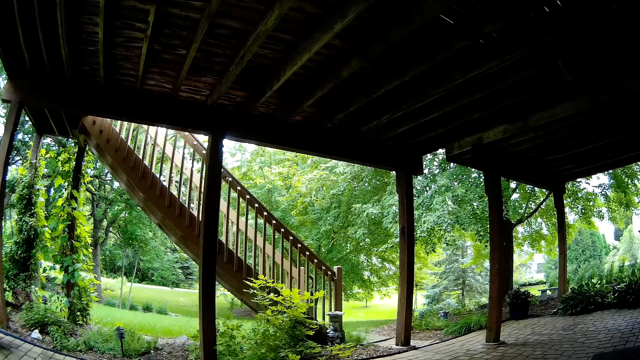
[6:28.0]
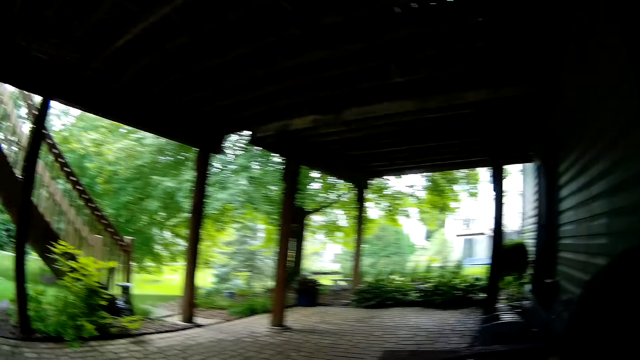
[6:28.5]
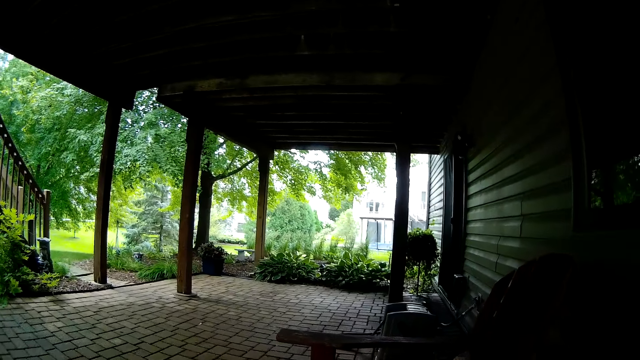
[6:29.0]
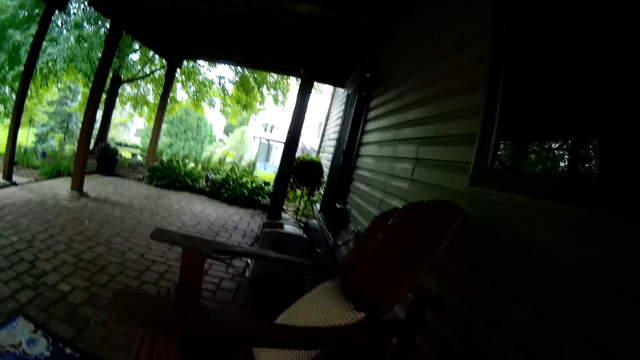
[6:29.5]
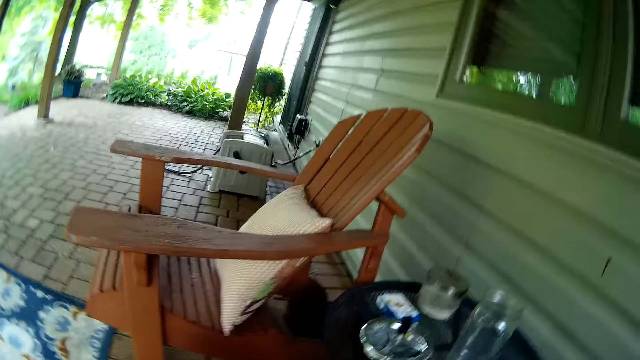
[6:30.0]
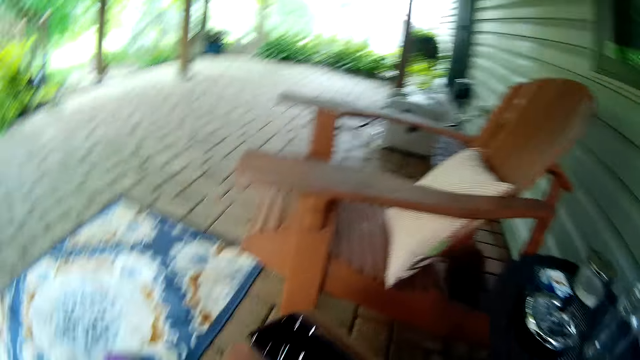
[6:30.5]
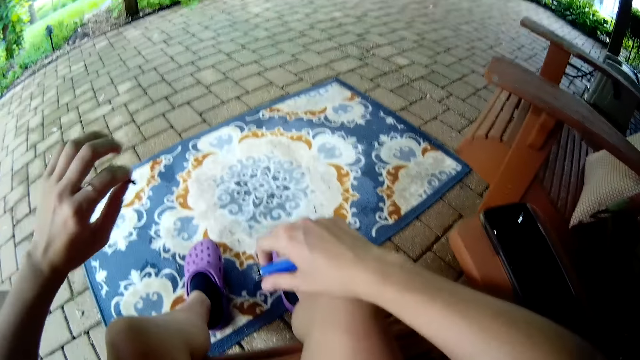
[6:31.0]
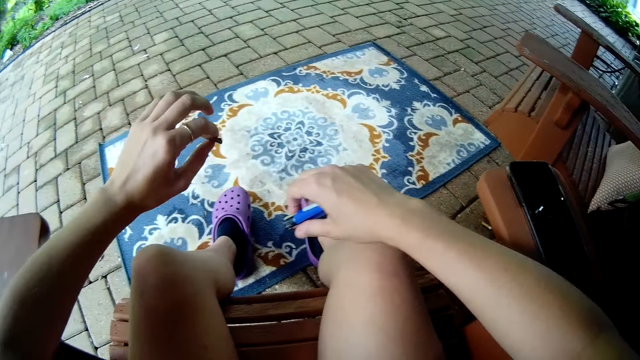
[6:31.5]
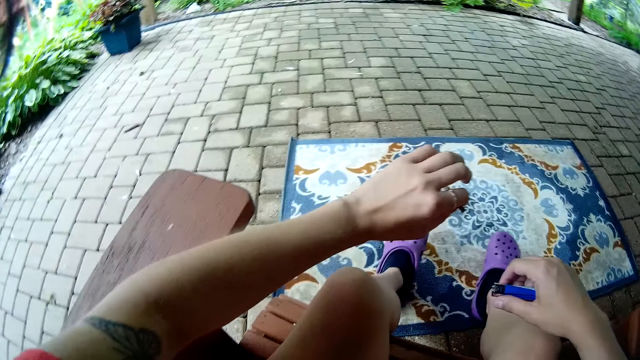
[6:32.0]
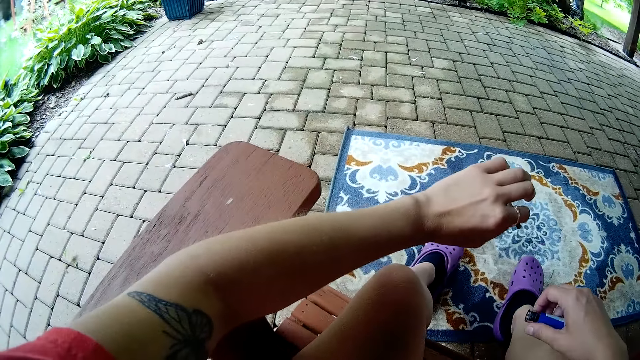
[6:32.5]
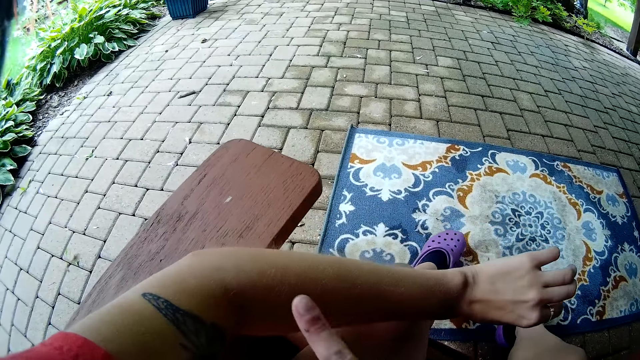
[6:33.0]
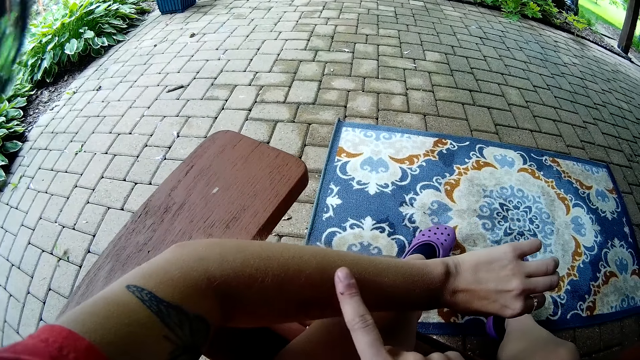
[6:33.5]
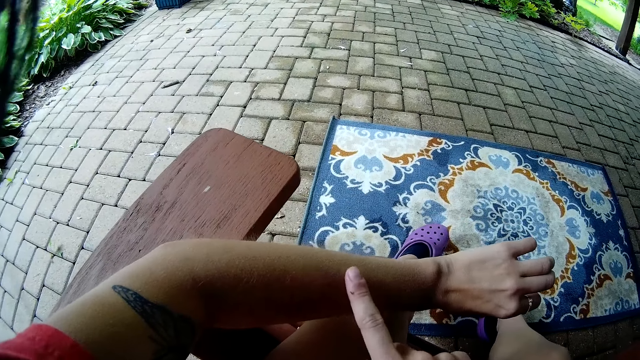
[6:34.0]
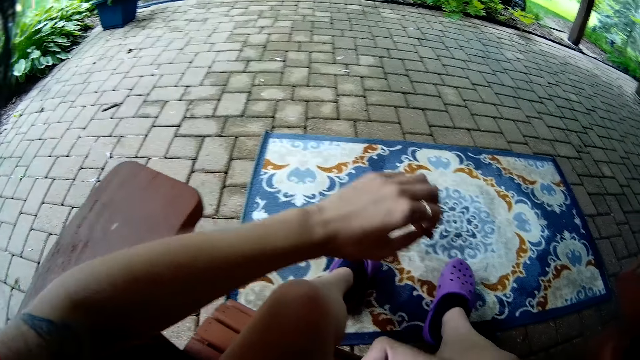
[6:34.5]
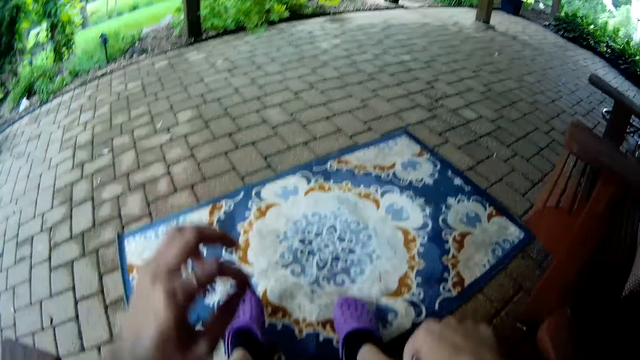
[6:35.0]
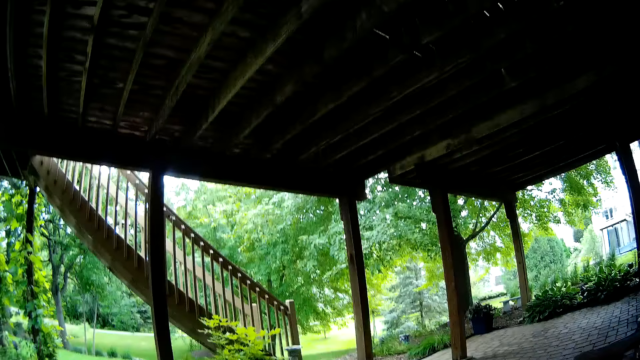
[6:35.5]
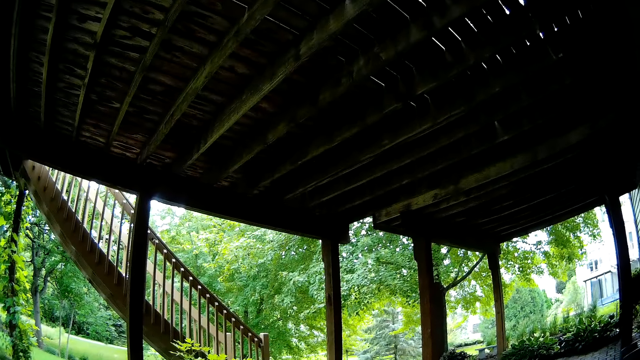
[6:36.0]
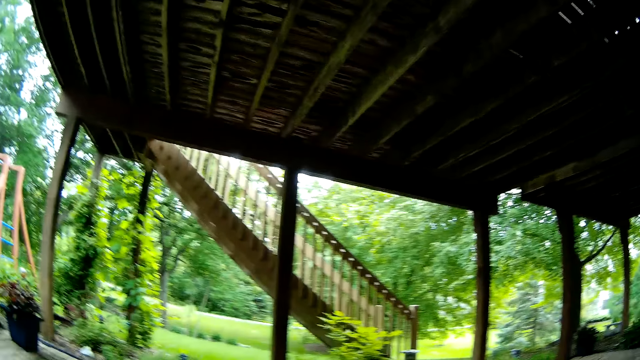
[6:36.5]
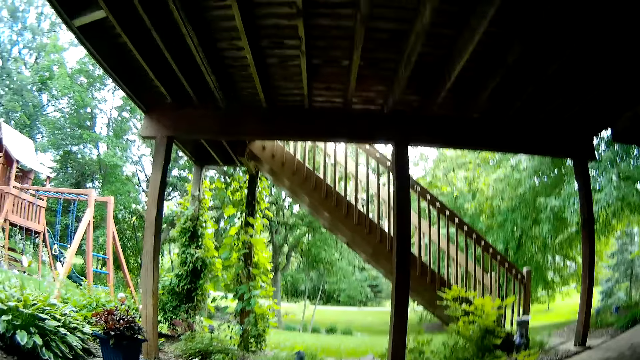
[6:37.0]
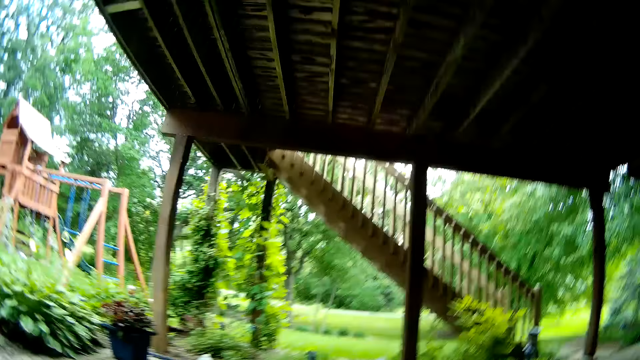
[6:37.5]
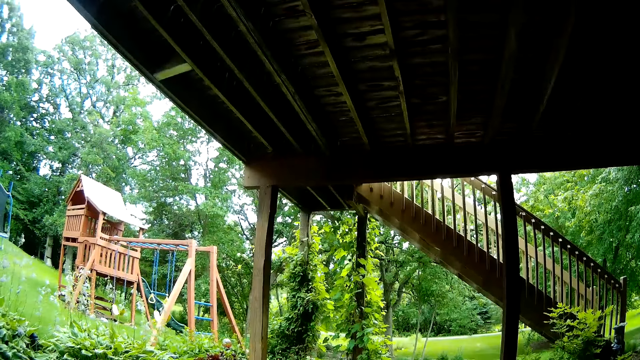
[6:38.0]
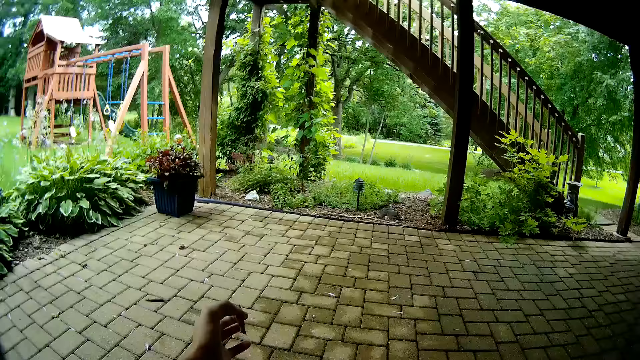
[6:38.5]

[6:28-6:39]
The camera wearer looks around. She holds a lighter with the right hand. She rubs her left hand with her right index finger. She looks around.

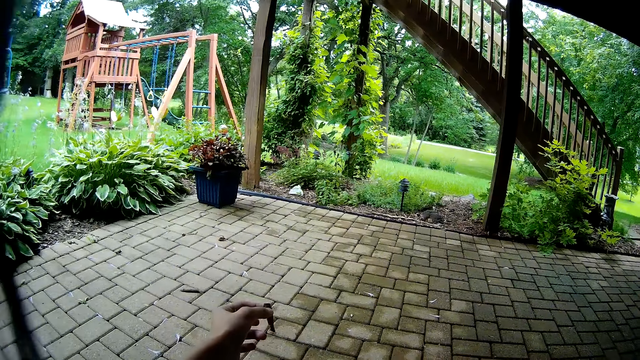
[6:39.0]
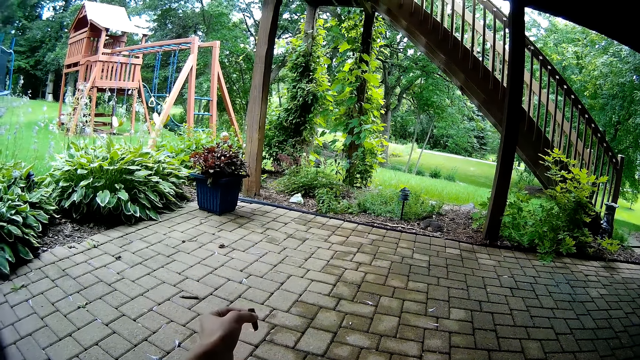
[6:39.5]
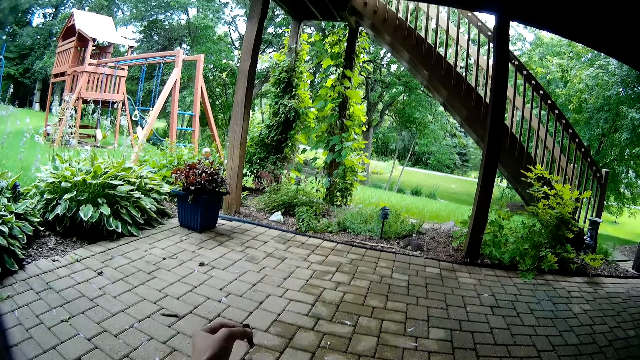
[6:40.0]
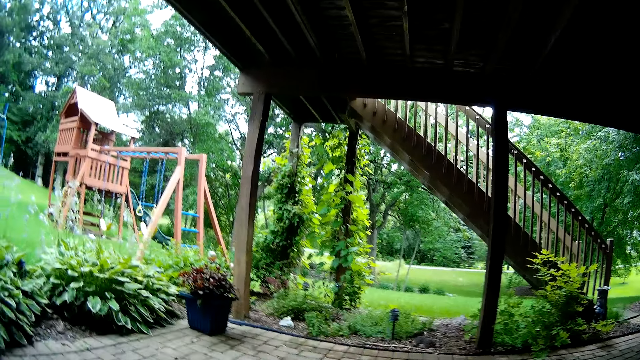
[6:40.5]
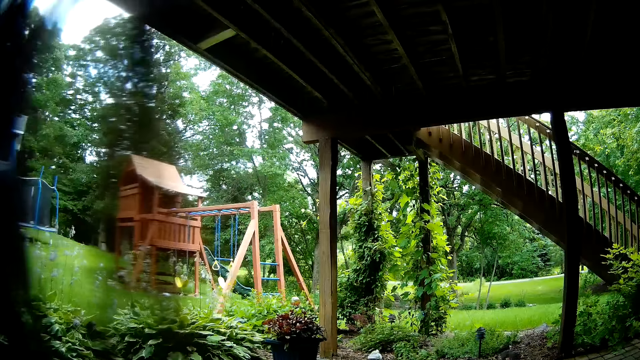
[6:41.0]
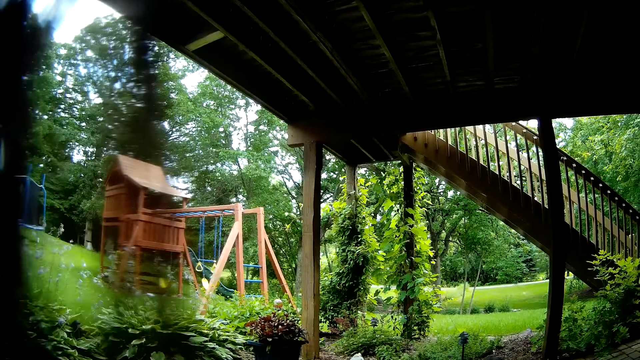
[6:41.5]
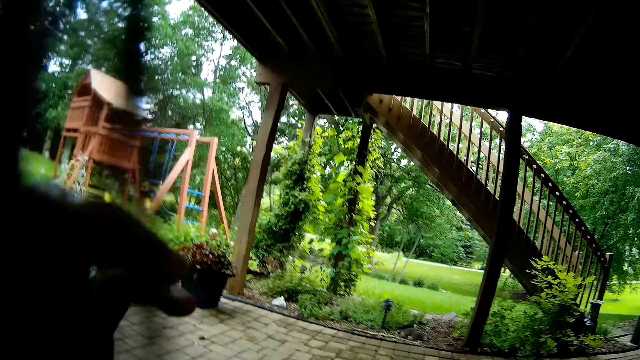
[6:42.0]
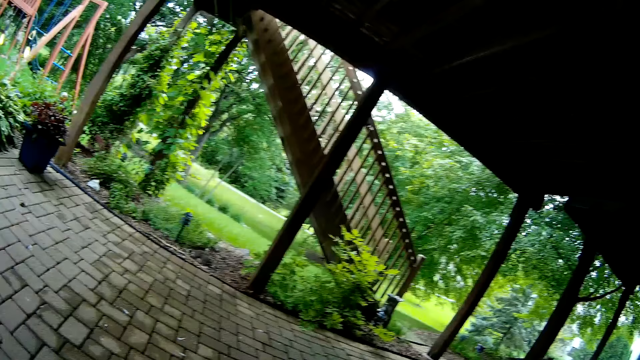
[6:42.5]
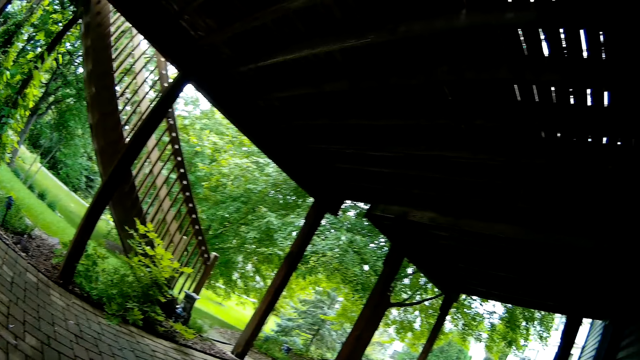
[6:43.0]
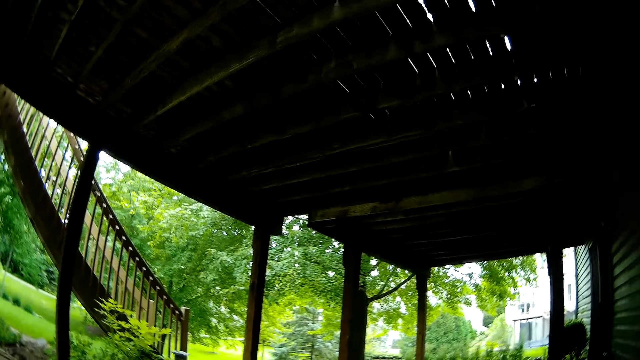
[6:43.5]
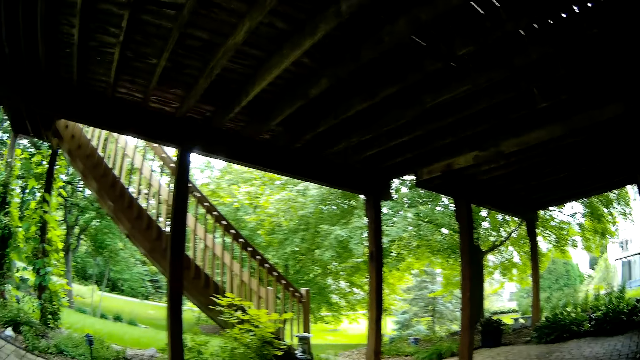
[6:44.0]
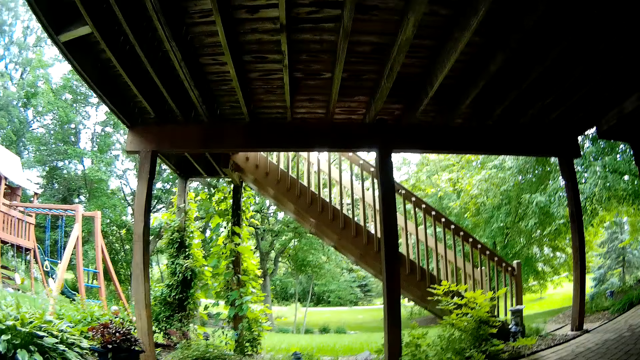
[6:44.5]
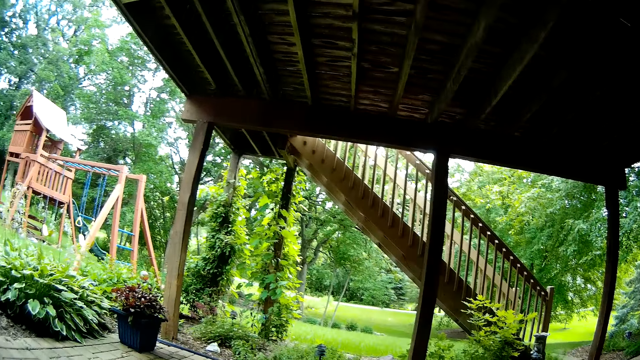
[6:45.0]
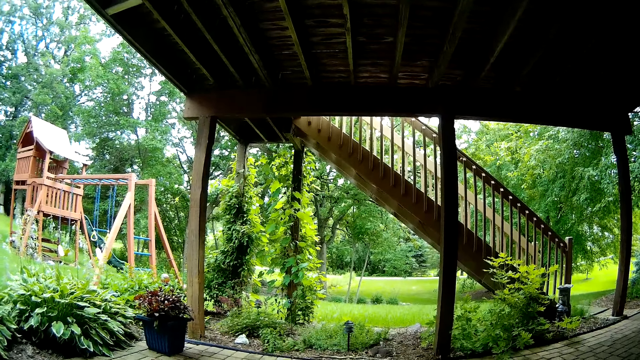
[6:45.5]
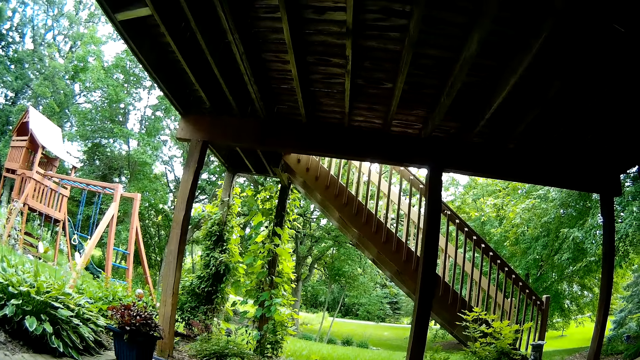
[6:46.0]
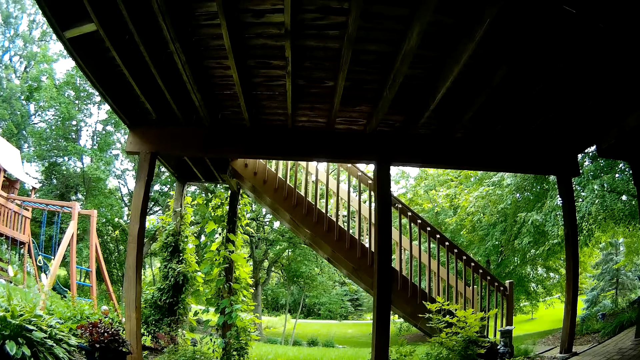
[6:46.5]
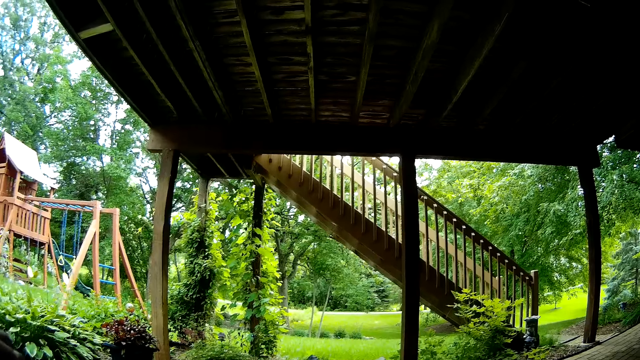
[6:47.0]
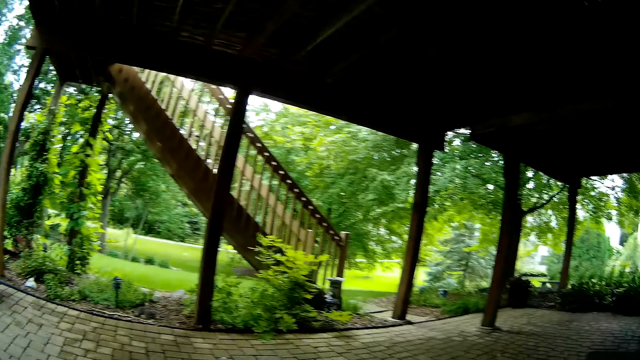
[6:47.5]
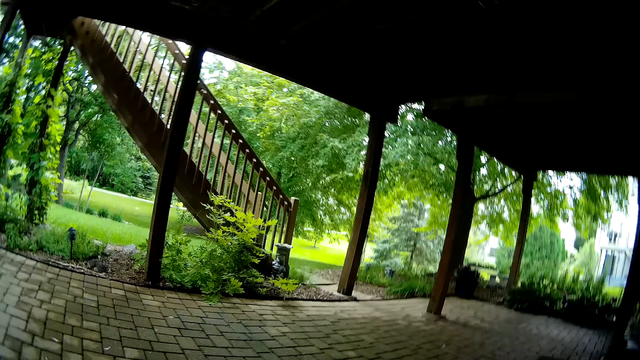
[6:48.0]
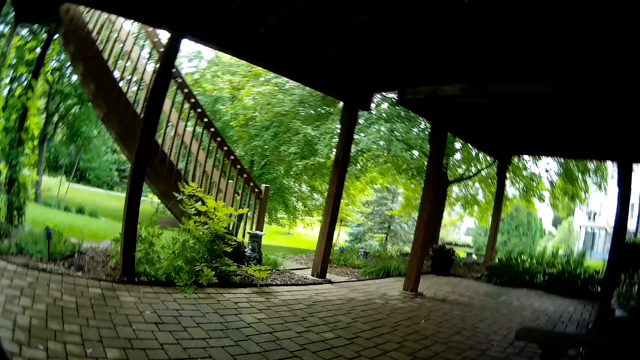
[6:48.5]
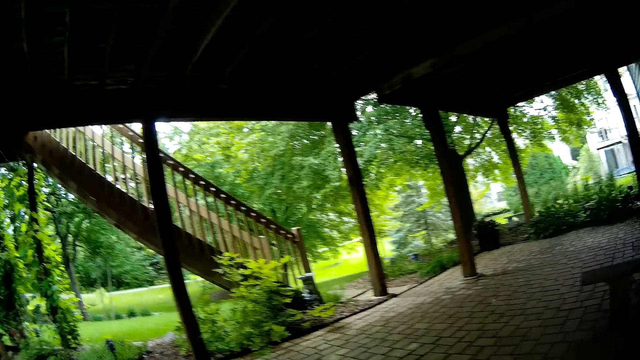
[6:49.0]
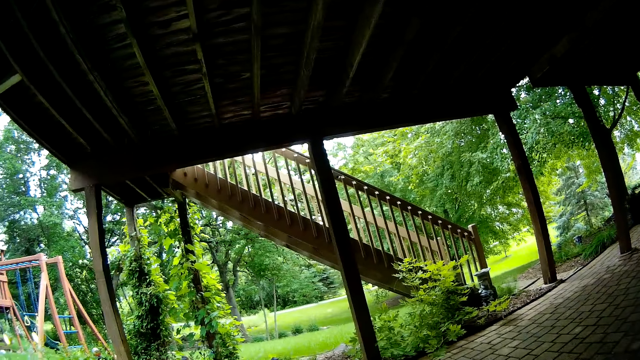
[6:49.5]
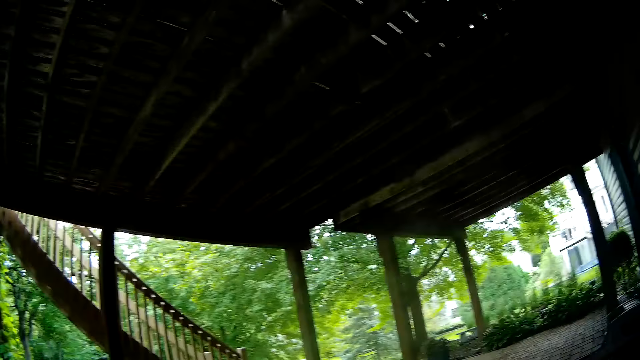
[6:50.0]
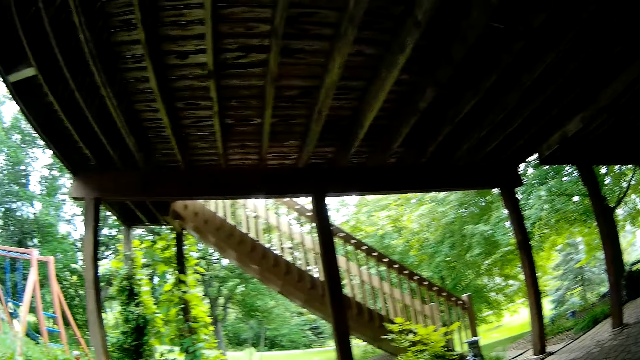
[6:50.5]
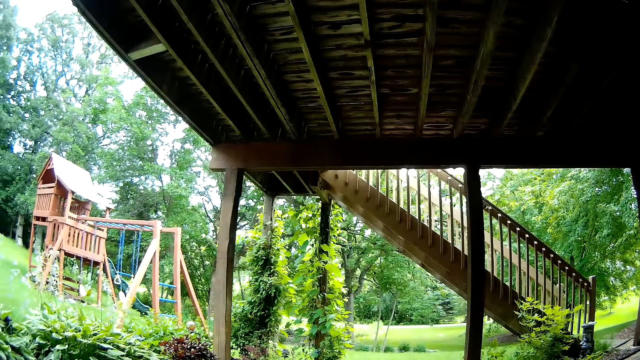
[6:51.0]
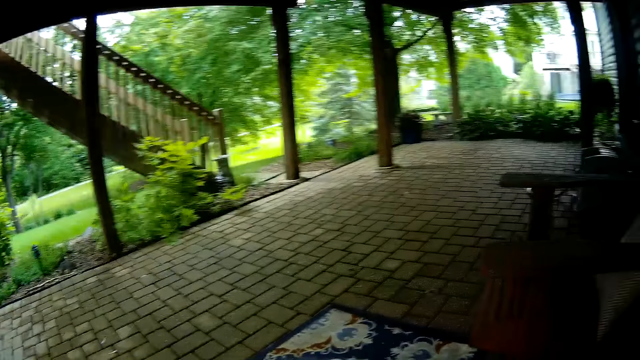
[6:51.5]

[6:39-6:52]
The camera wearer holds a cigar in the left hand. She takes the cigar in her left hand towards her mouth. She looks around. She looks around again.
